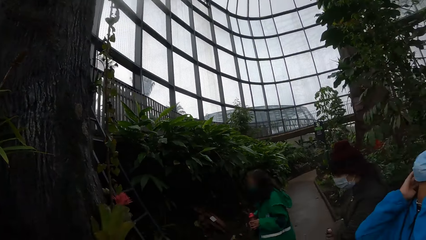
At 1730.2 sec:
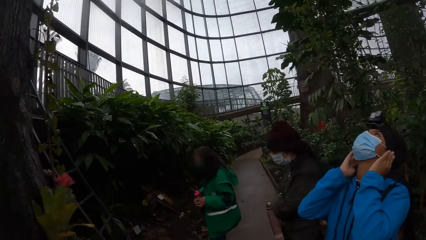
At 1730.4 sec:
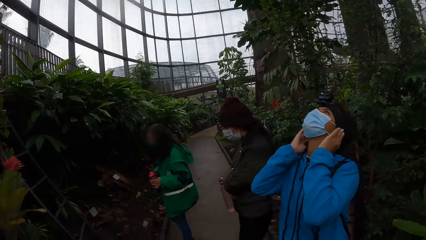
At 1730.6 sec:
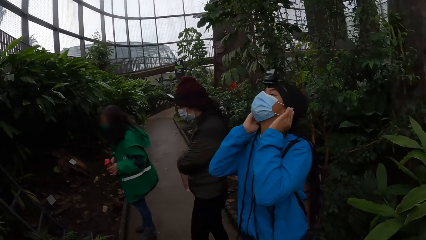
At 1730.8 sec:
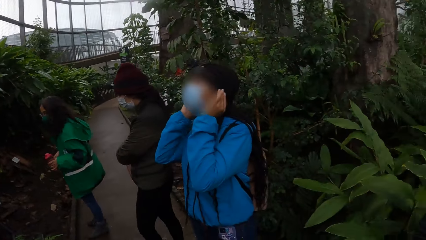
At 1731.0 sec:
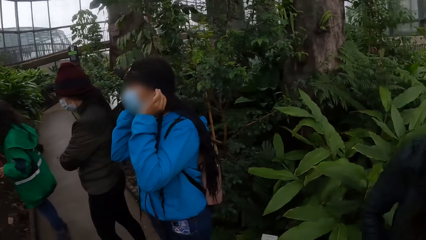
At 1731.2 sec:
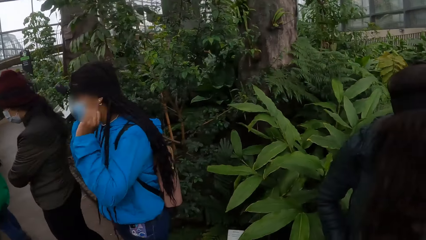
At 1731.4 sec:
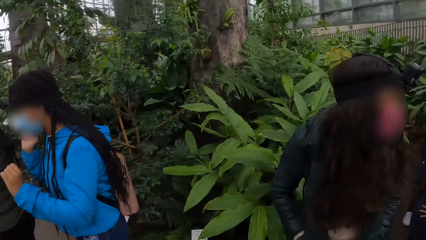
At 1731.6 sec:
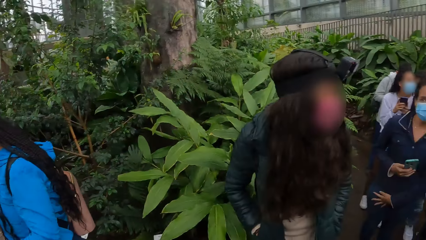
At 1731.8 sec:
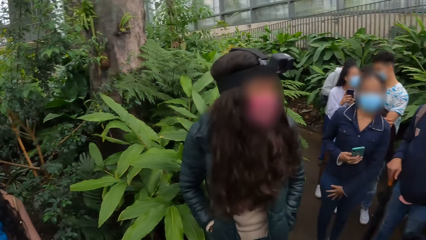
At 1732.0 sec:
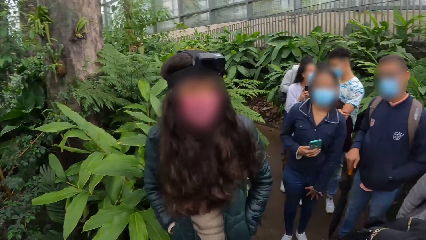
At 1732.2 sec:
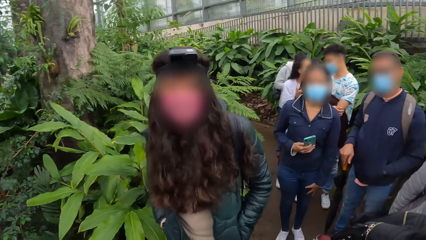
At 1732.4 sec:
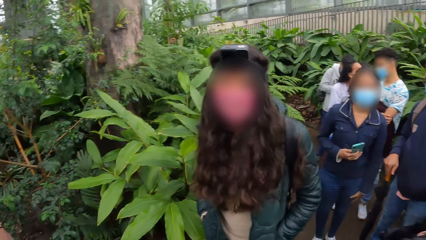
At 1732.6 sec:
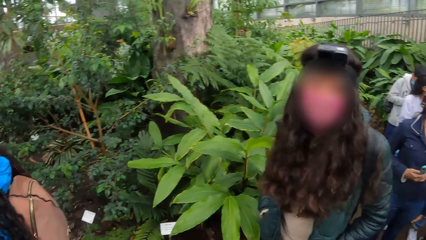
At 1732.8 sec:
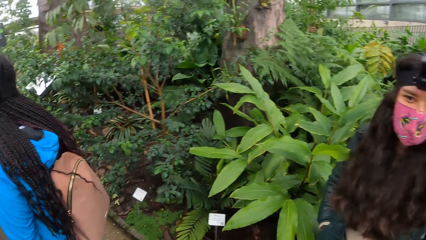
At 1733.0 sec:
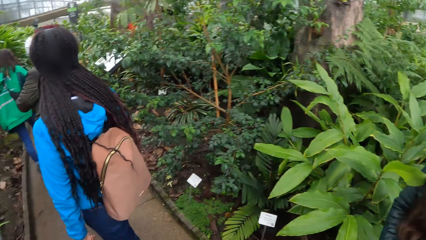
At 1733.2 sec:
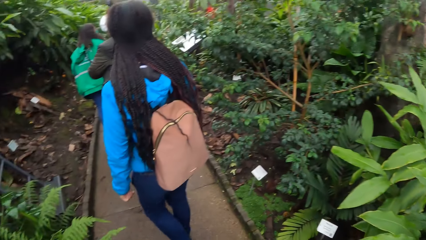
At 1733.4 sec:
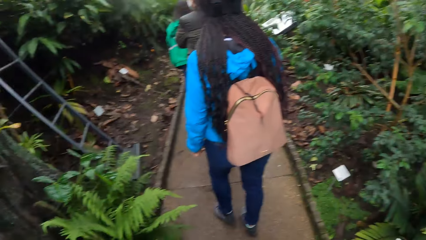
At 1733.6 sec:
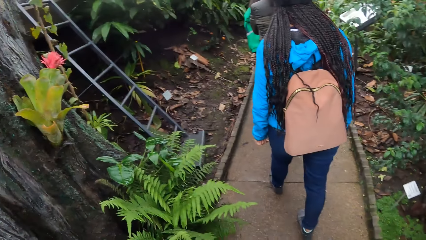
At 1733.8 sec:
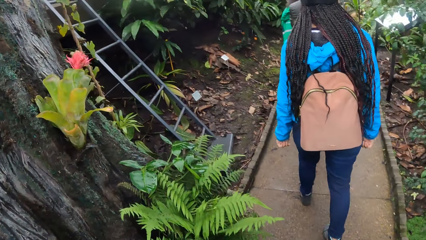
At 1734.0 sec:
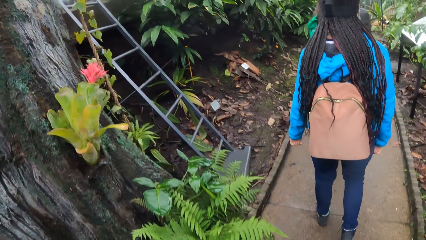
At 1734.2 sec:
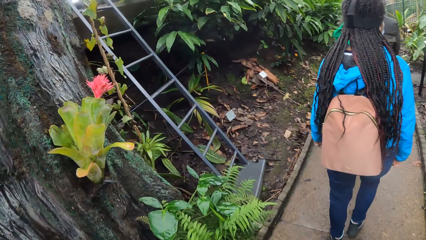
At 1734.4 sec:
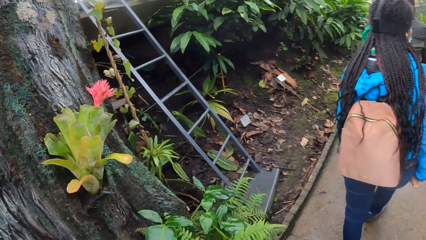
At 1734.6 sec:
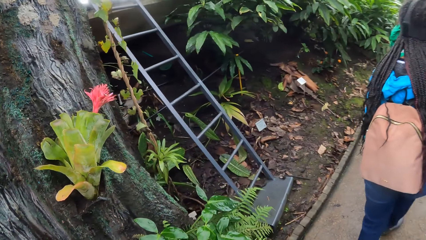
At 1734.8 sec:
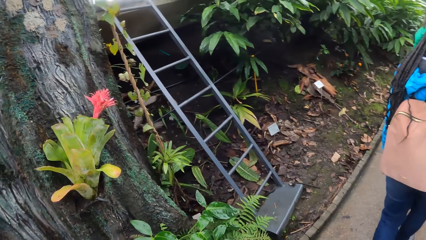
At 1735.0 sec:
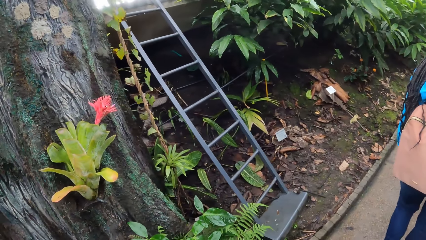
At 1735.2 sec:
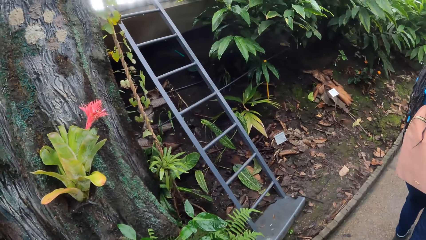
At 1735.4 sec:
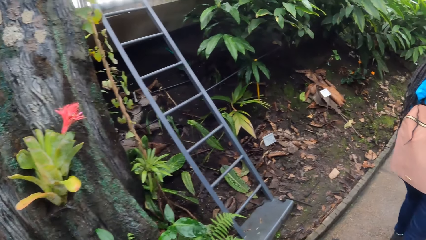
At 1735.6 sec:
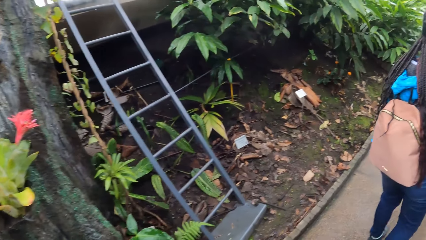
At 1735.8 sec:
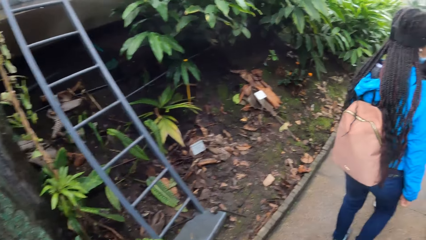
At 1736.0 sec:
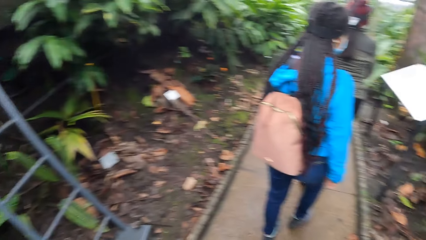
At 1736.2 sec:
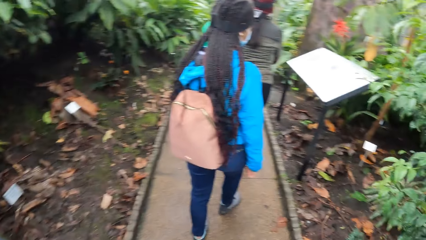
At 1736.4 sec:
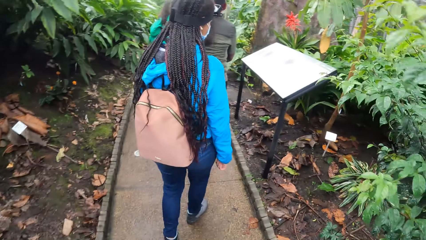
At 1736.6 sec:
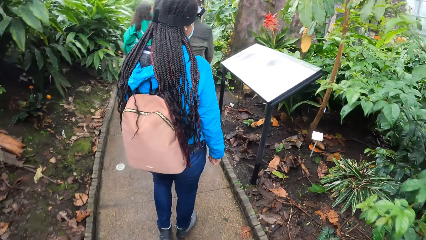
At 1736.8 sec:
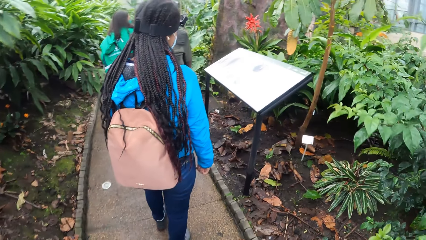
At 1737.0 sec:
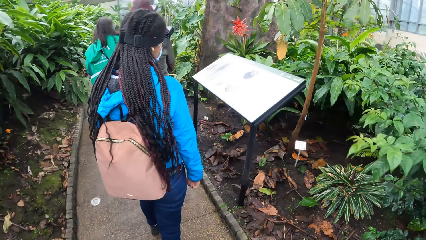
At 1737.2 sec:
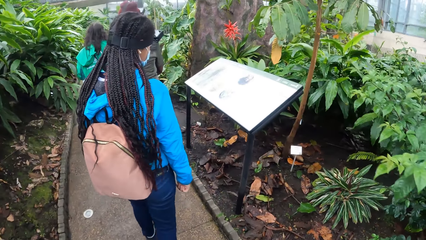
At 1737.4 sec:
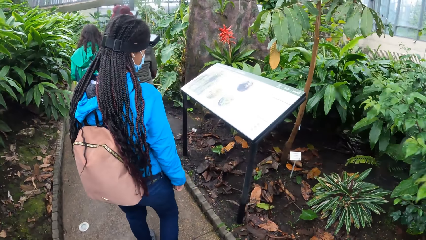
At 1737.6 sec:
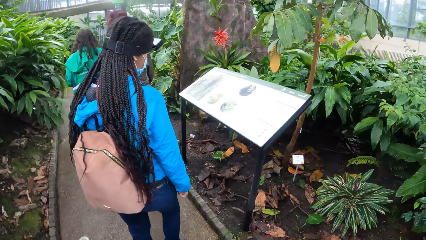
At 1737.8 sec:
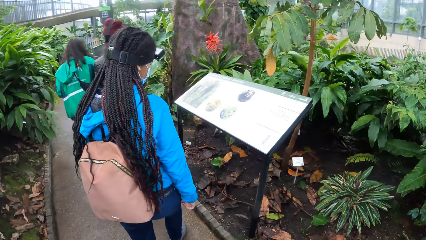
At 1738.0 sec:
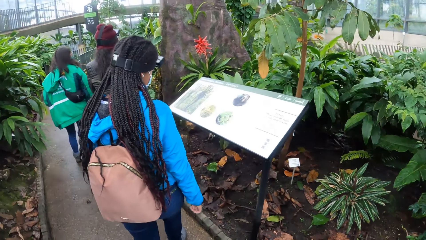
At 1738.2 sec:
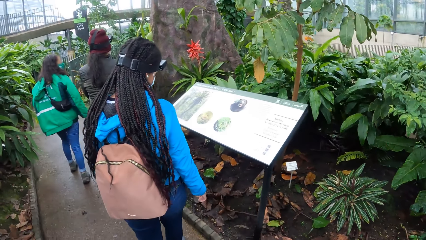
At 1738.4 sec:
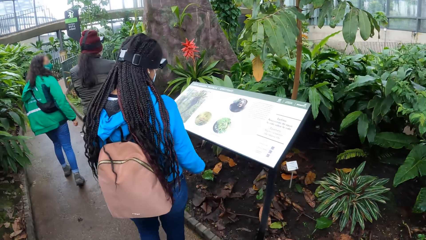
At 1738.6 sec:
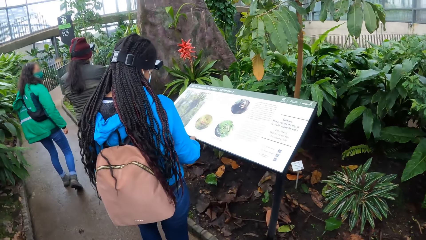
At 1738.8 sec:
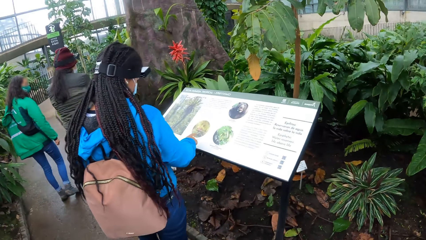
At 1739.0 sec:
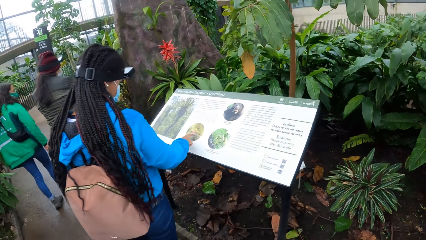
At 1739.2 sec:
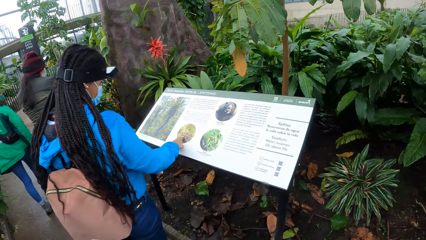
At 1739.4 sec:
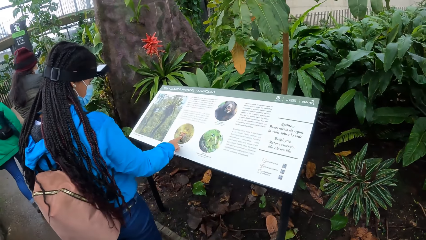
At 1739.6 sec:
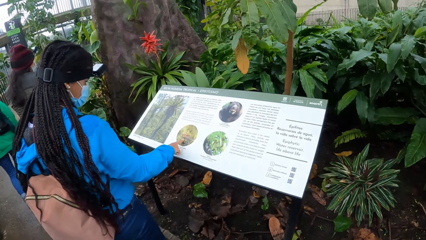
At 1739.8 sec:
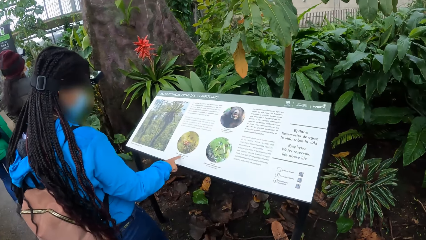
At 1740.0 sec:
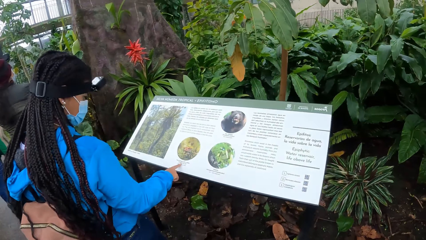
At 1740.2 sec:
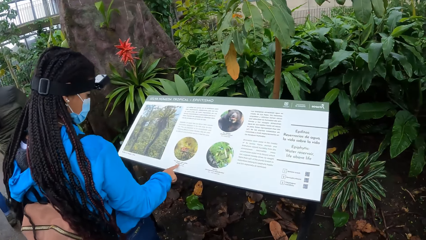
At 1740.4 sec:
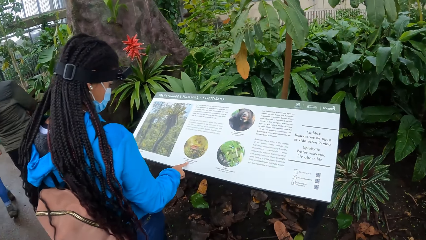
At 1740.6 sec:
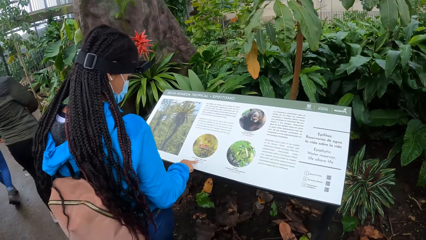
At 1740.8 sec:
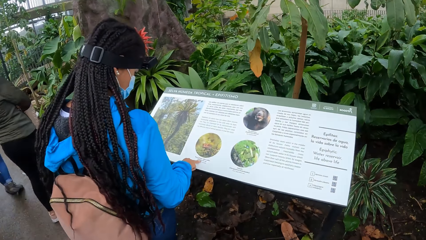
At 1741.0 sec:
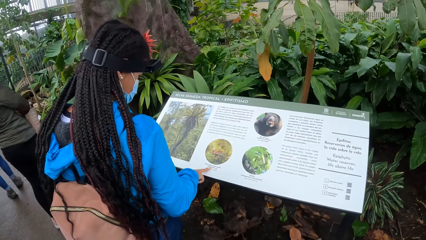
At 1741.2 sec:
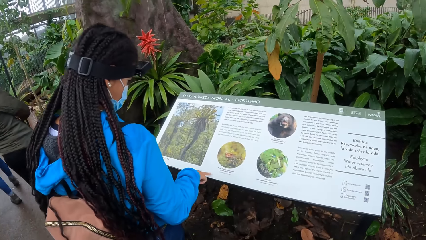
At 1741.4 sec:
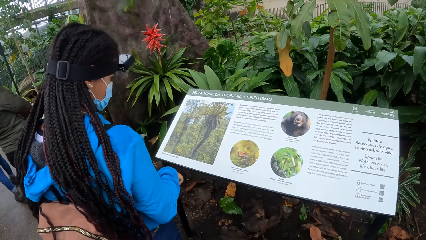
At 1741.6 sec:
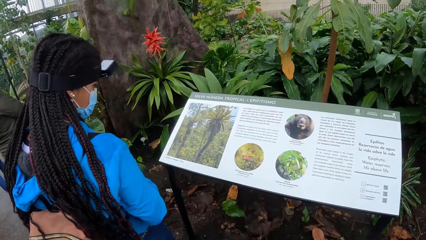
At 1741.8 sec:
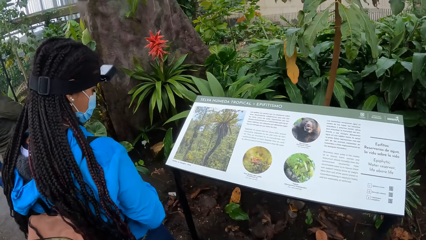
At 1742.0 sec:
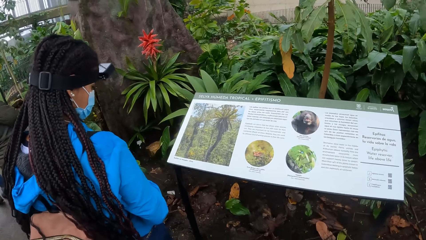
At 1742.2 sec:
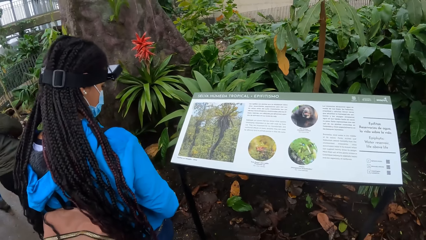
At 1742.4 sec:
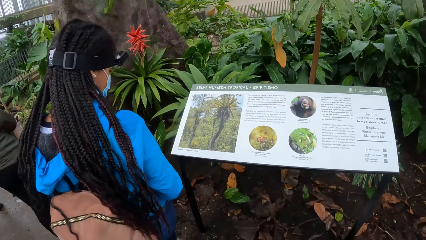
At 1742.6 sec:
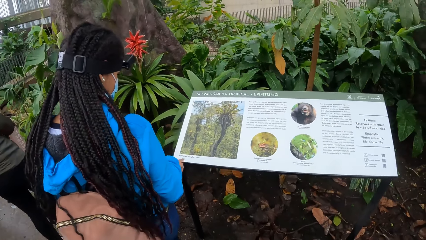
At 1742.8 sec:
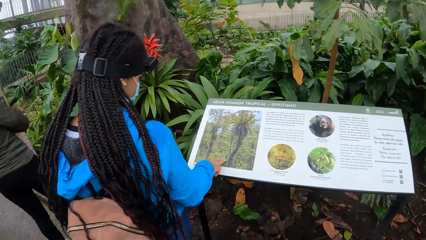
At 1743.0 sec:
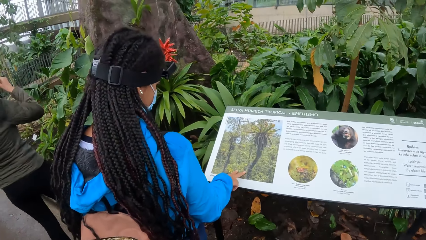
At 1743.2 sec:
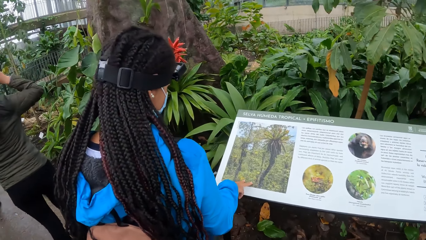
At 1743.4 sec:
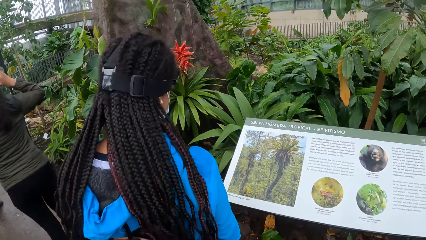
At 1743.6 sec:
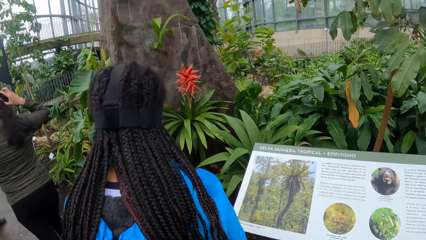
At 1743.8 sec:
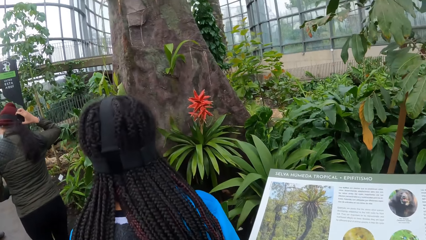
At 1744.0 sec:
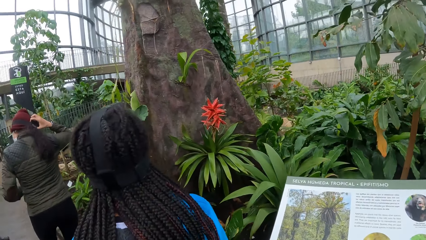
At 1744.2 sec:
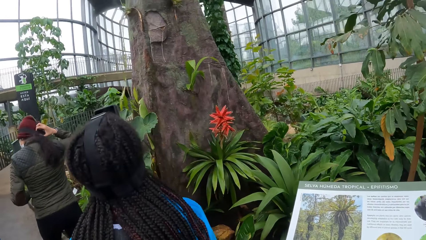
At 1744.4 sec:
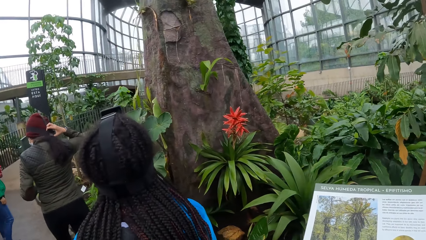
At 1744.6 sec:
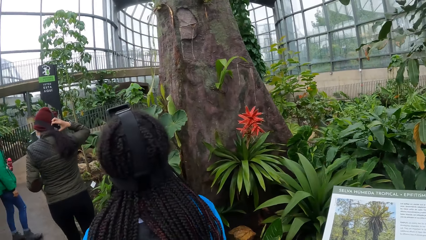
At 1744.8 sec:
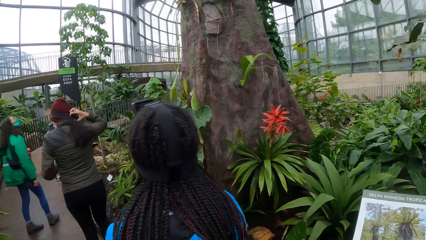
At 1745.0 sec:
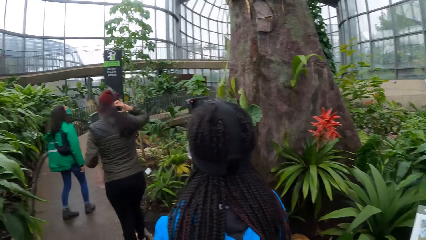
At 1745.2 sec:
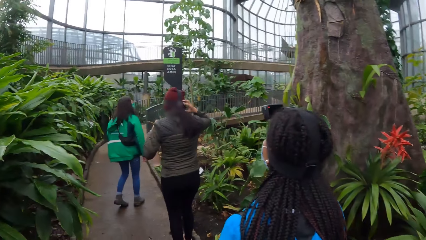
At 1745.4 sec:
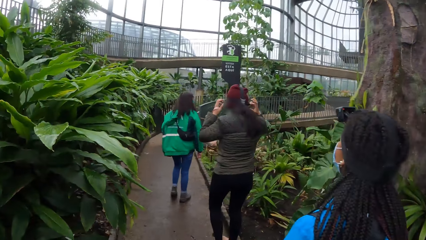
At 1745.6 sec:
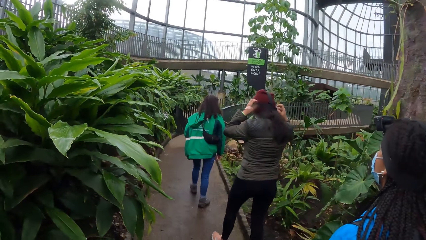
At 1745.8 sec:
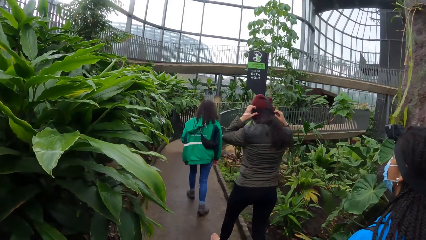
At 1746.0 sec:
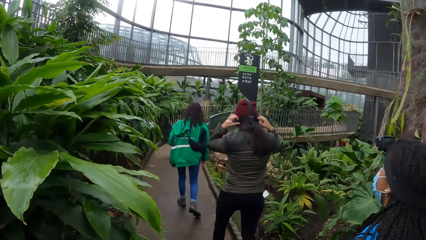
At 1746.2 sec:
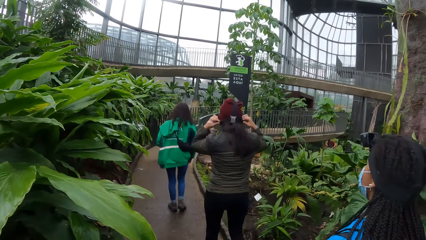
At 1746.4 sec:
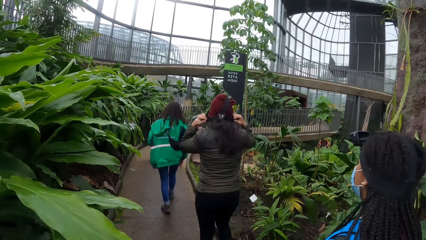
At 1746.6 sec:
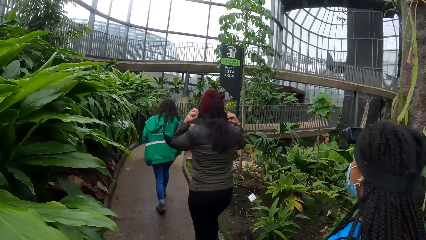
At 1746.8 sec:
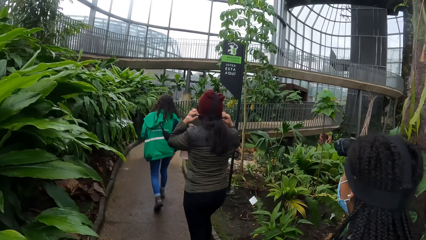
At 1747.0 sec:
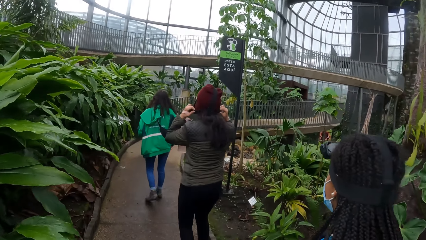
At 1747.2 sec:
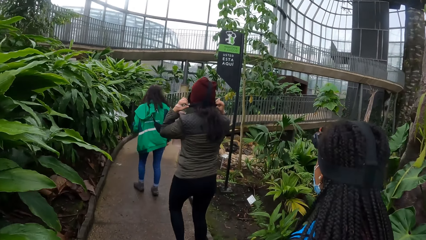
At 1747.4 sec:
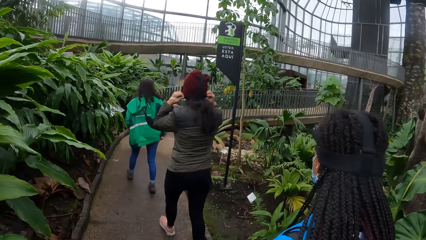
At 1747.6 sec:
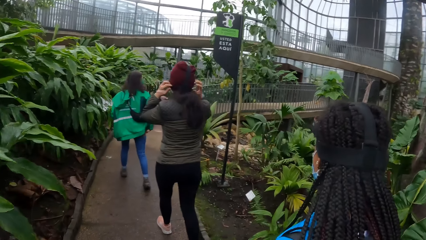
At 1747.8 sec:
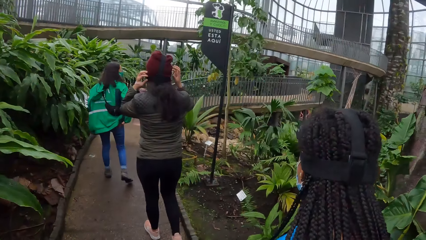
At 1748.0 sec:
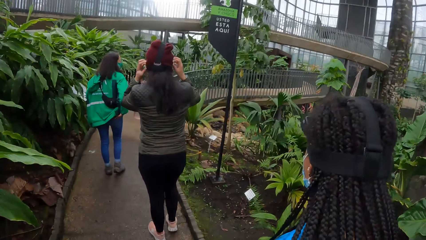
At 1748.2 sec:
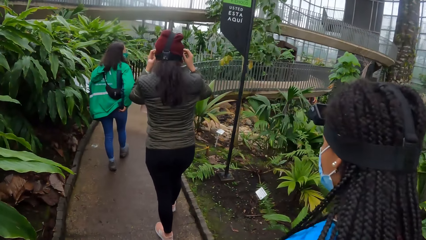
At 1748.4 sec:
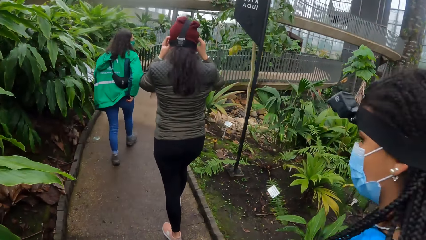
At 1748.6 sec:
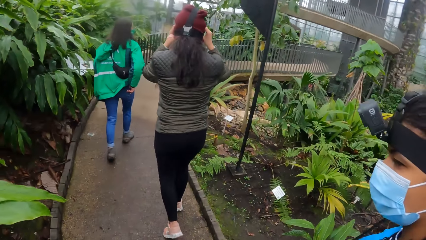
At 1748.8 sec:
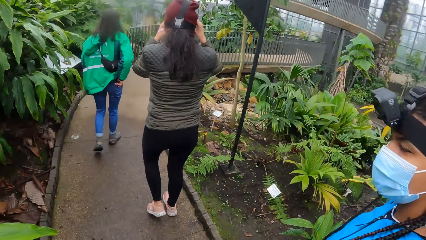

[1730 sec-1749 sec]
The camera wearer walks behind a person, another person and a third person. The second person touches the board with her finger.
